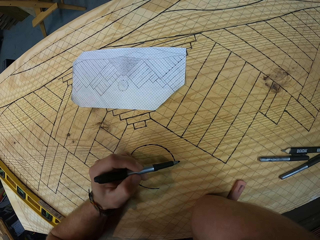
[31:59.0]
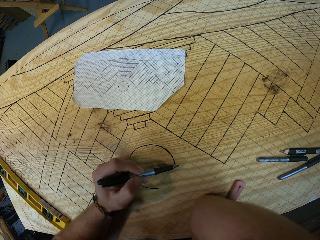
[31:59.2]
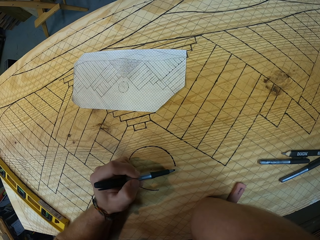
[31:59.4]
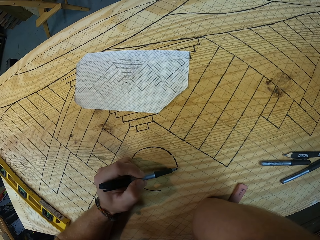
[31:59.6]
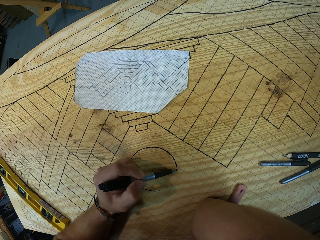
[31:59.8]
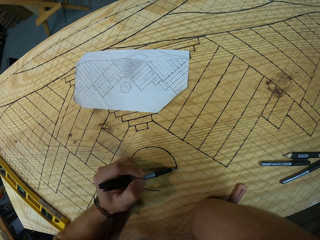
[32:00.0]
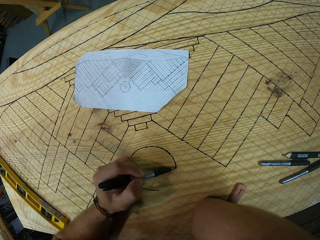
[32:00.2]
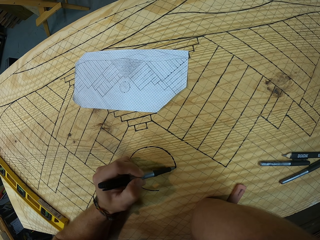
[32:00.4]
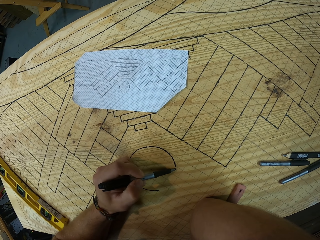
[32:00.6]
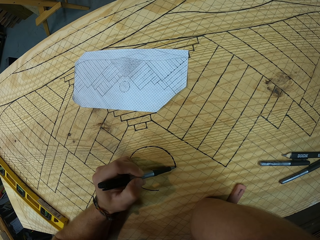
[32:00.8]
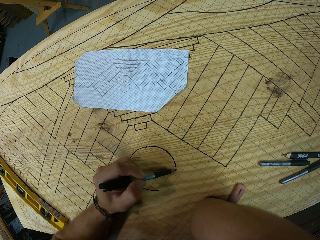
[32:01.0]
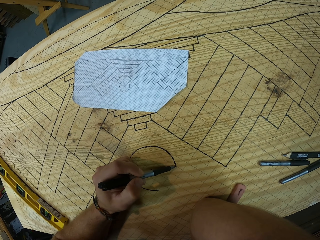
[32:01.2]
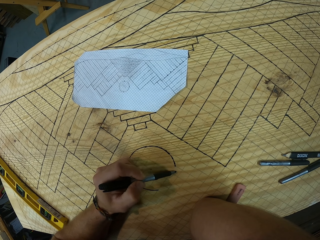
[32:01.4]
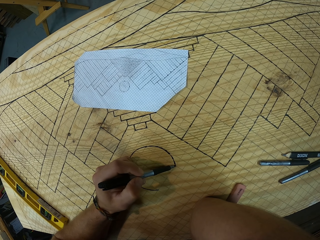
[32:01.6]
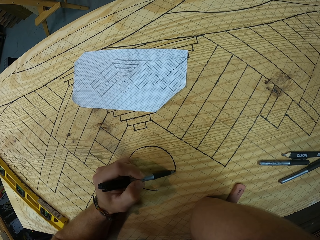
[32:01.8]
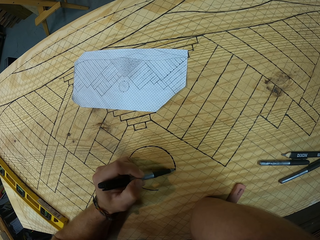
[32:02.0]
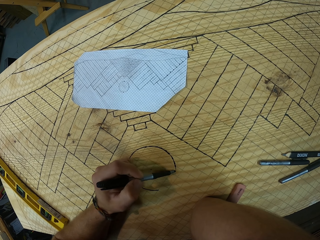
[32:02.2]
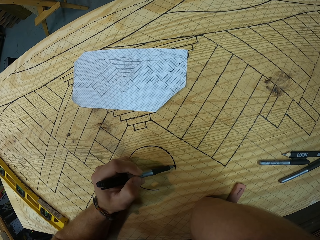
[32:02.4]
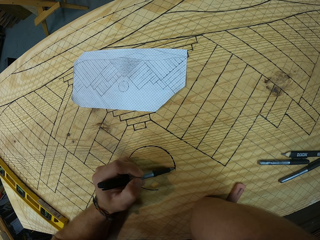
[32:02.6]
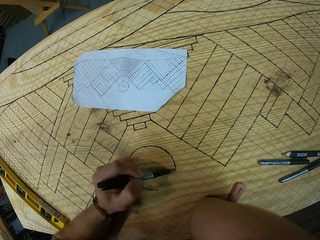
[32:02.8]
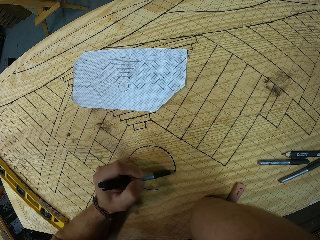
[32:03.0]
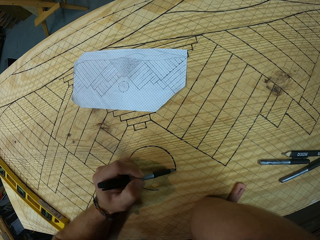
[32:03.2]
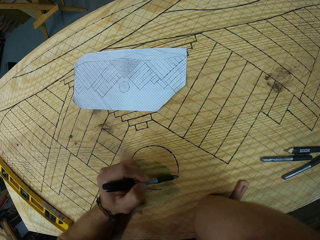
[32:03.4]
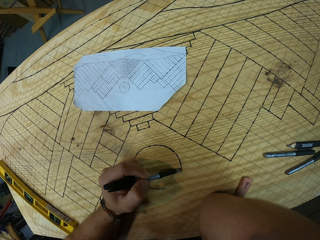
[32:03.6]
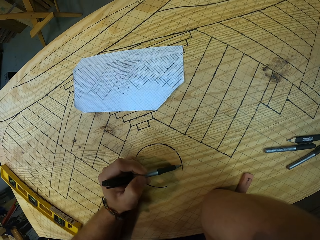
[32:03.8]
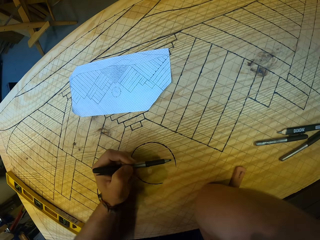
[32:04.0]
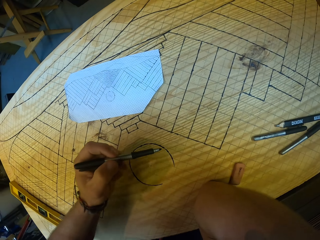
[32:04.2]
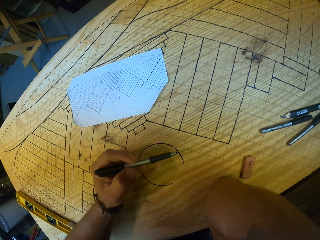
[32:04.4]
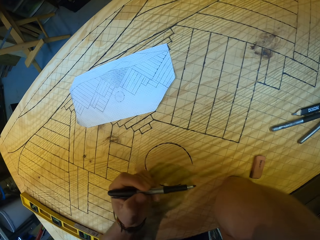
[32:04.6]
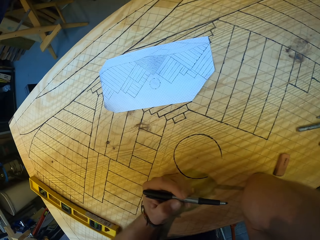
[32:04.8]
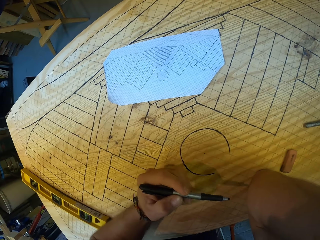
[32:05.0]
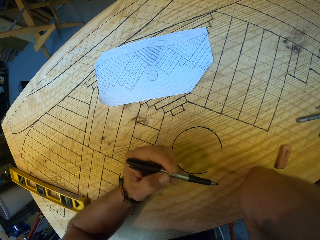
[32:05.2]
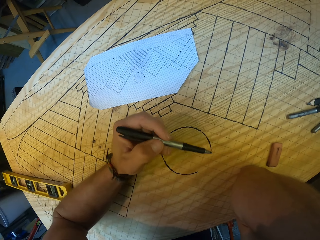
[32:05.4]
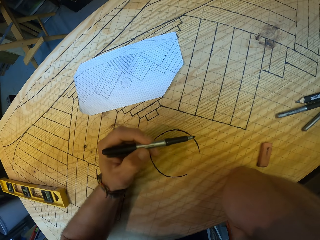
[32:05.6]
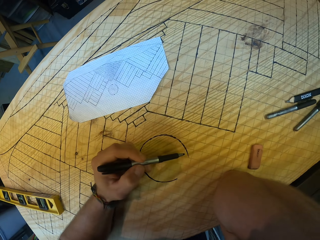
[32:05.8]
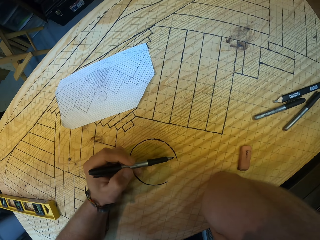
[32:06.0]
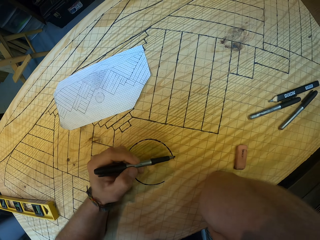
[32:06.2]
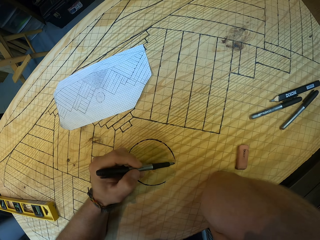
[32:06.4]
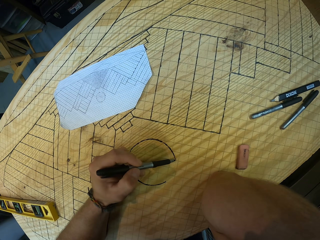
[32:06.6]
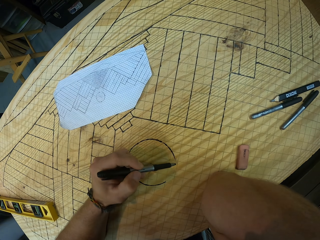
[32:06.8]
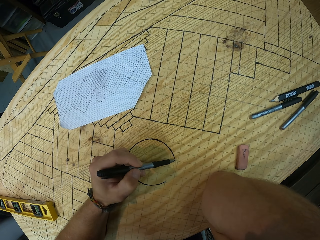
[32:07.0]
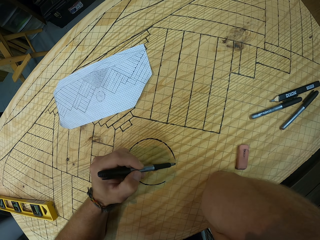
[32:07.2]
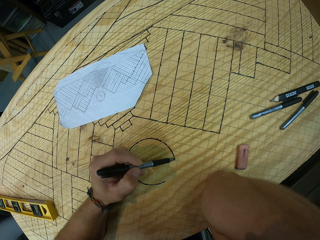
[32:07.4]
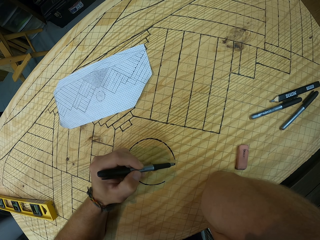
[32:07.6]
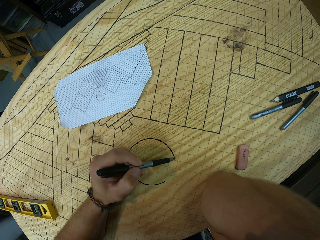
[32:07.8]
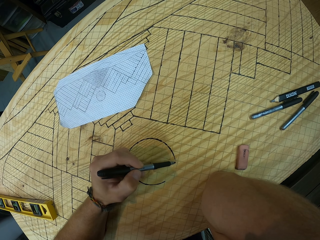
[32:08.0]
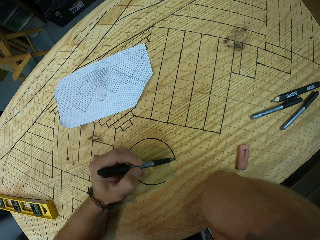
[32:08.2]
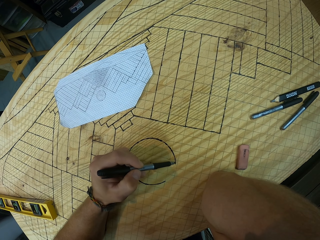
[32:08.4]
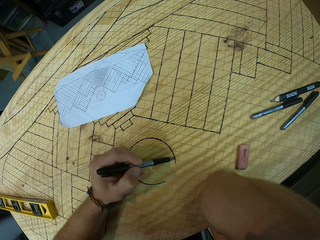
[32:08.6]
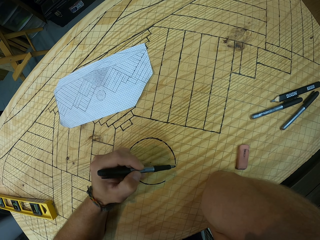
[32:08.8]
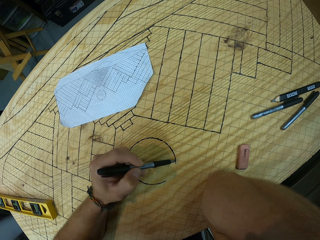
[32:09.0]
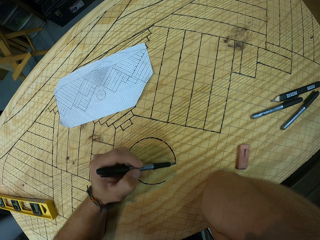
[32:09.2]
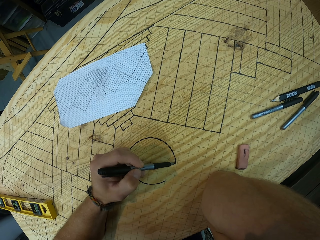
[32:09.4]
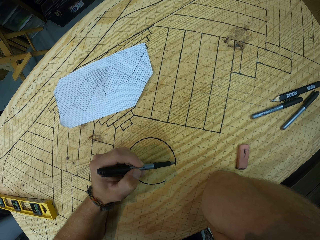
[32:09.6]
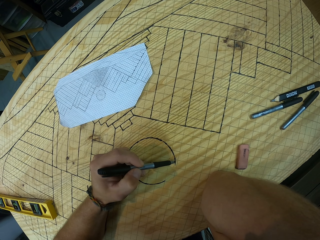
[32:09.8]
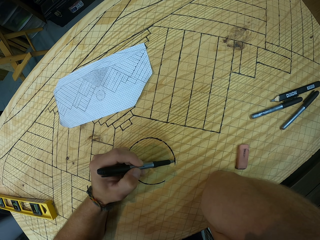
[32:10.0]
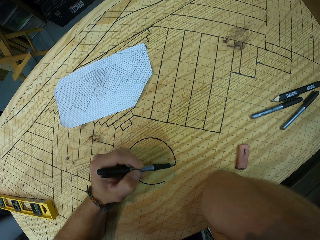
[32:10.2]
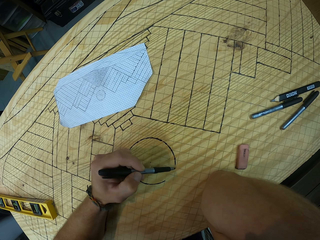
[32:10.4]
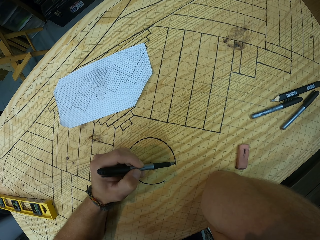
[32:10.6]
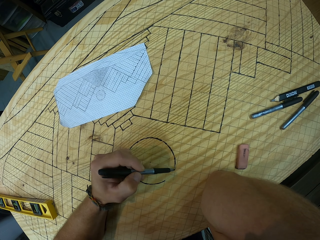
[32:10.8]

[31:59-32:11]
The camera wearer adjusts a line level on the wood with his left hand. He draws the design on the wood with the marker in his left hand.

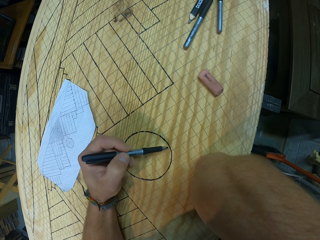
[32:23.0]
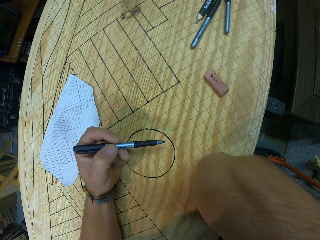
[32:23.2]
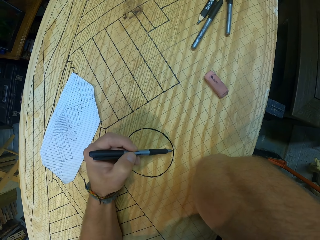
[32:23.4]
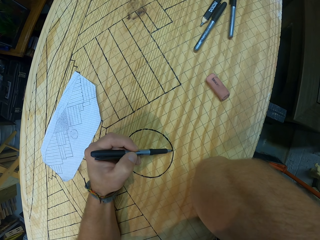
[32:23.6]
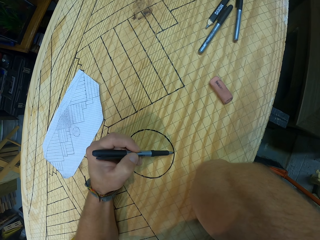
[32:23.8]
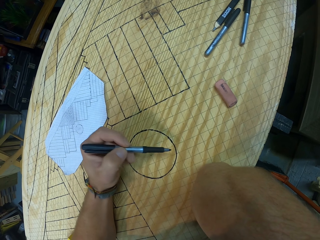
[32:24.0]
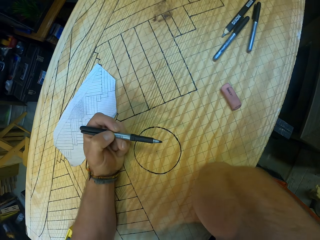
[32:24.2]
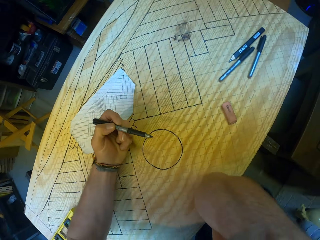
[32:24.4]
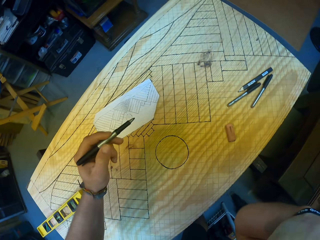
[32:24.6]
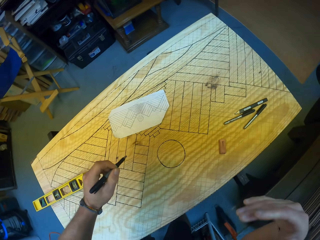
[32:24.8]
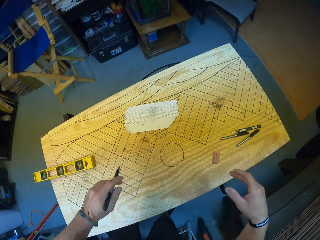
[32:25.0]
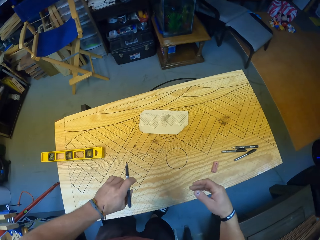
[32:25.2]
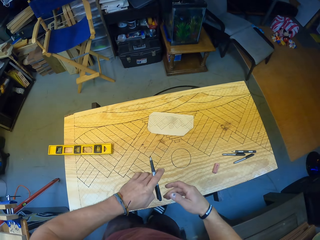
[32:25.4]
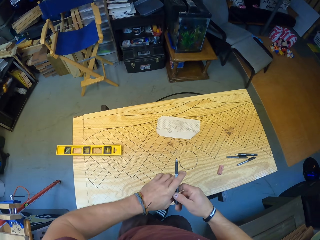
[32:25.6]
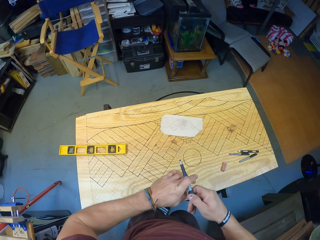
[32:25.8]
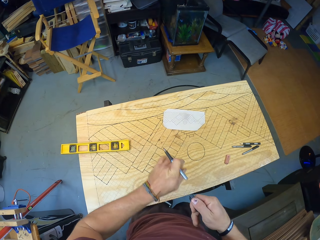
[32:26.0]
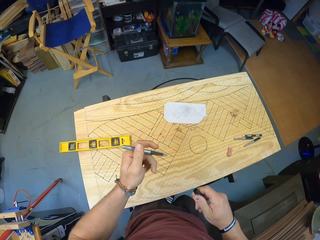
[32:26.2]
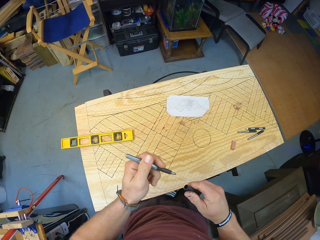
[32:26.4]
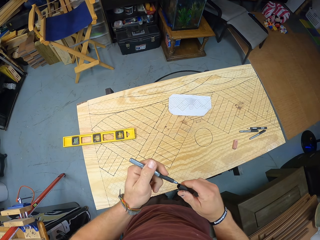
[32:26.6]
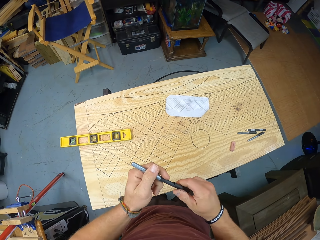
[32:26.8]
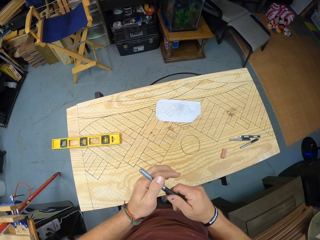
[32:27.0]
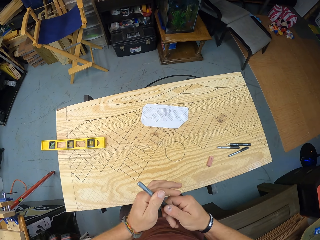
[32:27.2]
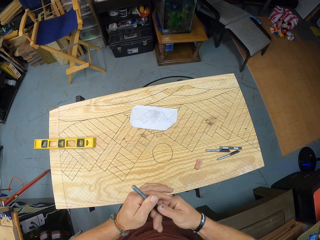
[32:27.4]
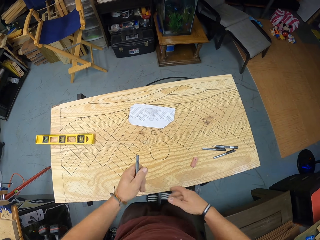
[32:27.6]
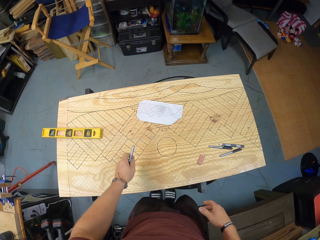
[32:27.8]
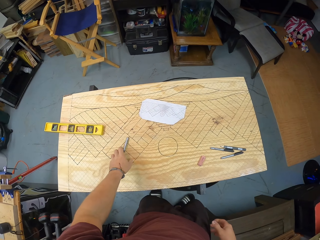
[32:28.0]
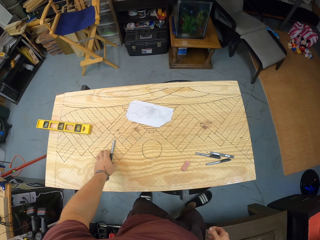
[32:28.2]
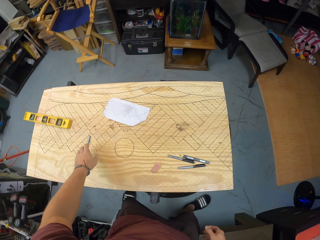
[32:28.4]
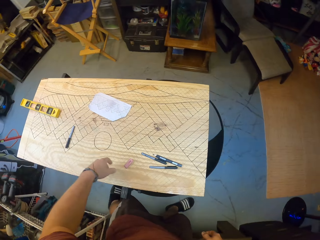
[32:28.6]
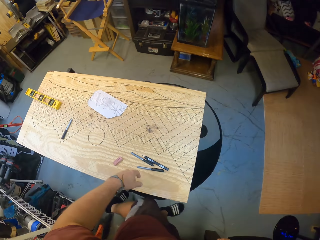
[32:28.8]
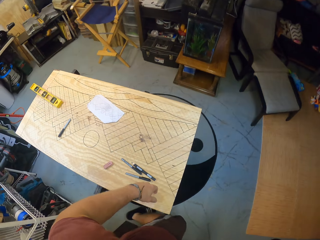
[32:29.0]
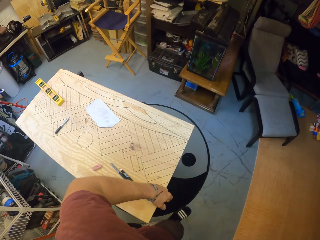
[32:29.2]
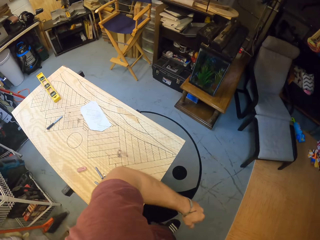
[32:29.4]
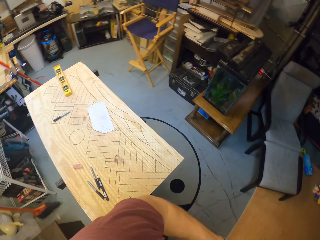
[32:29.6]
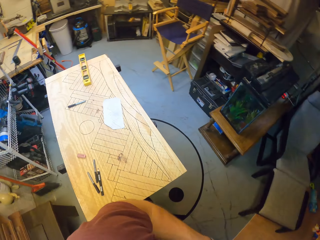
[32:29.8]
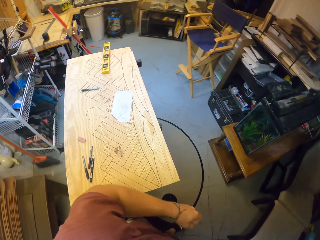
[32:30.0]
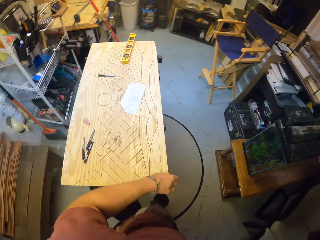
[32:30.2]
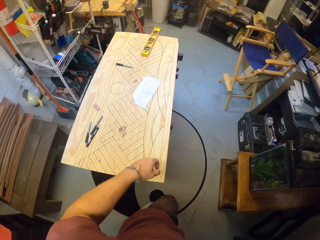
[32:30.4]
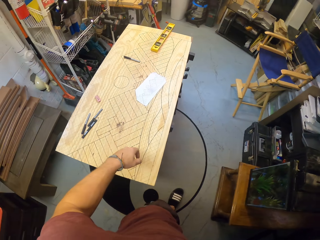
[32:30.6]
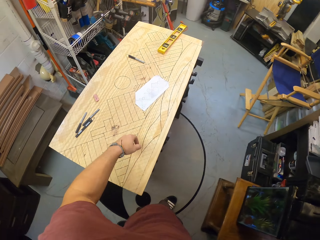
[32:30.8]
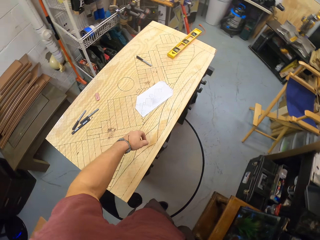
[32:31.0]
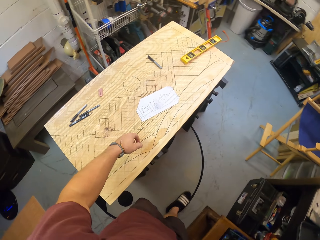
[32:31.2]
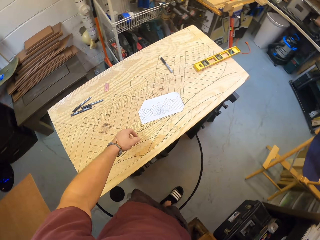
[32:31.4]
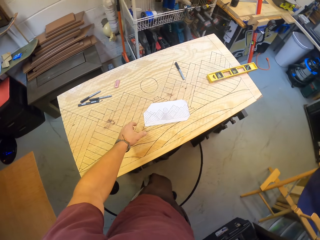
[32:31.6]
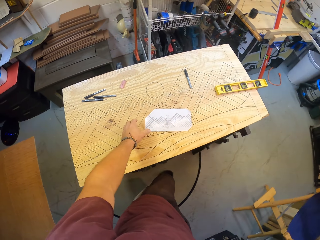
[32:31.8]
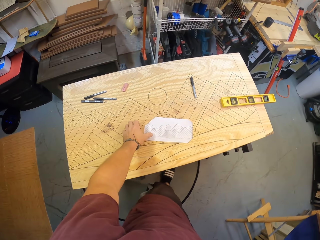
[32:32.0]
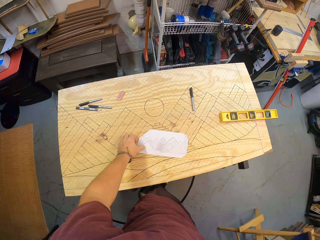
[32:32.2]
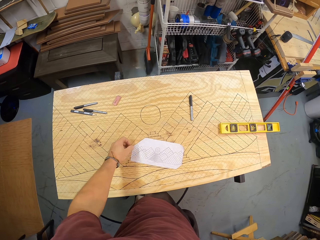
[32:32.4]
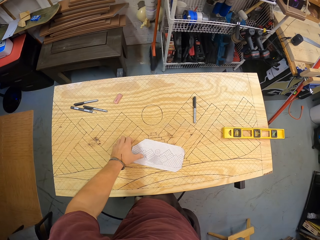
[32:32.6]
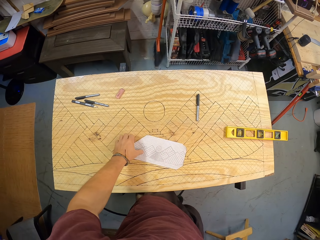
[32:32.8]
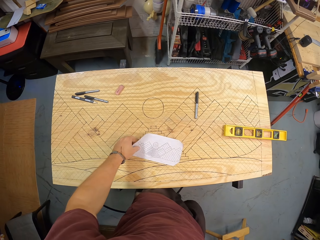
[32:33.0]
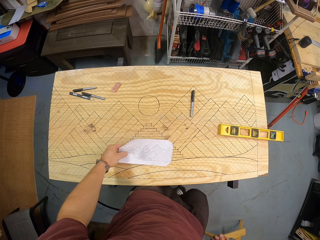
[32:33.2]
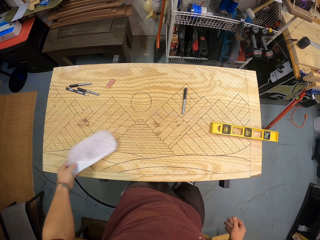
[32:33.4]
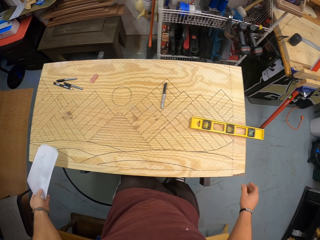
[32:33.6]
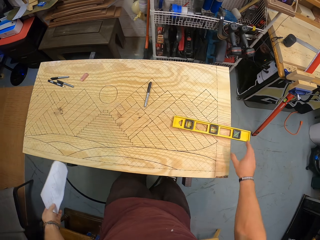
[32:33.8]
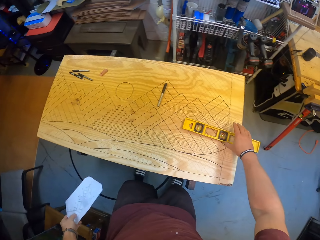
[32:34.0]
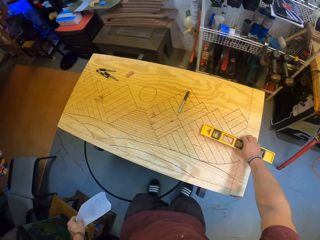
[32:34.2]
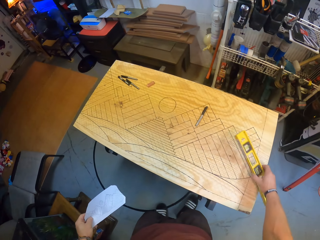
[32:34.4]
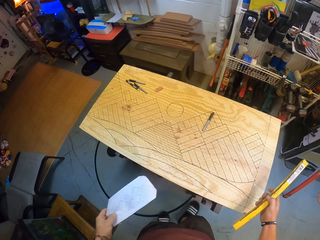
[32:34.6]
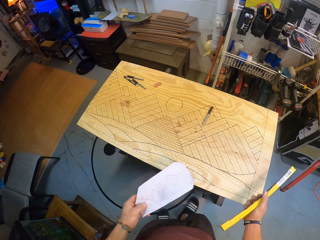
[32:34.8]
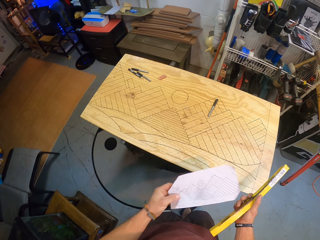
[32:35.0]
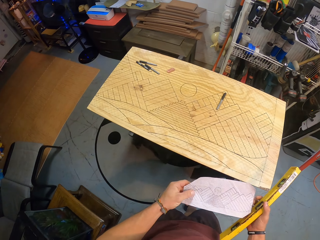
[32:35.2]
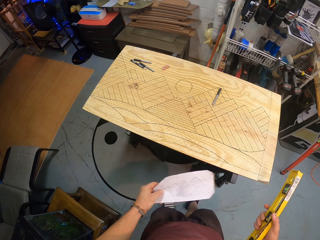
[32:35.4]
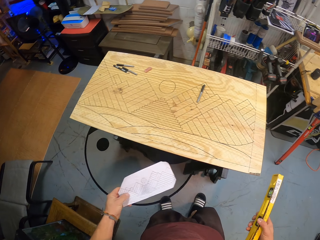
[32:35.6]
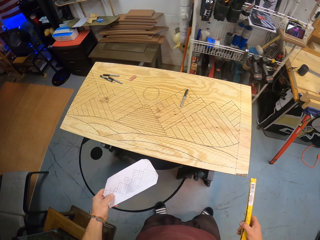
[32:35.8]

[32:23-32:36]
The camera wearer removes the marker cover from the marker with both hands. He closes the marker with the marker cover with both hands. He drops the marker on the wood with his left hand. He walks around. He picks up a paper from the wood with his left hand. He picks up the line level from the wood with his right hand.
